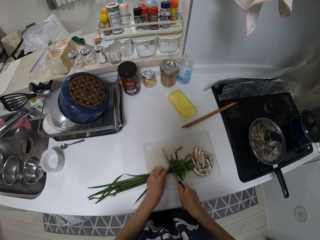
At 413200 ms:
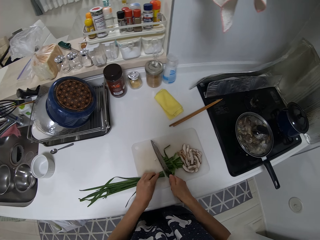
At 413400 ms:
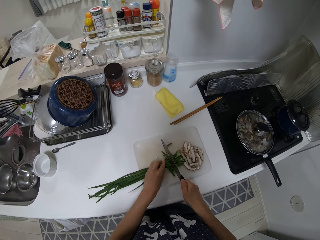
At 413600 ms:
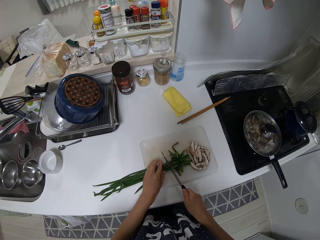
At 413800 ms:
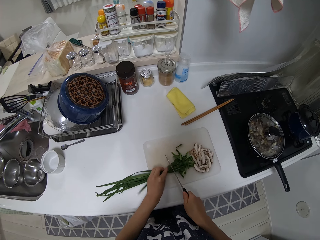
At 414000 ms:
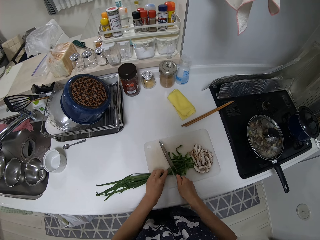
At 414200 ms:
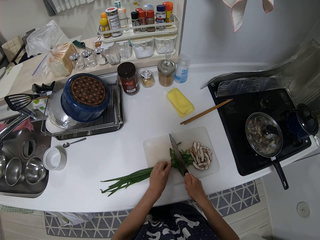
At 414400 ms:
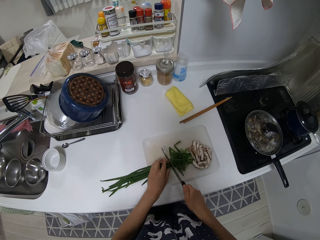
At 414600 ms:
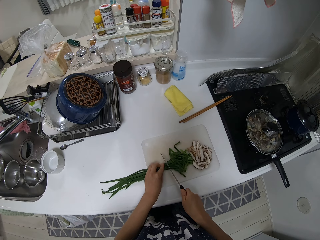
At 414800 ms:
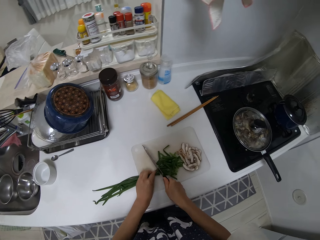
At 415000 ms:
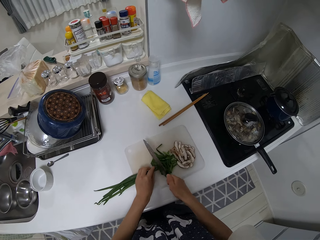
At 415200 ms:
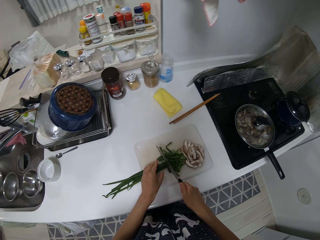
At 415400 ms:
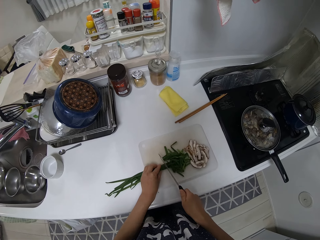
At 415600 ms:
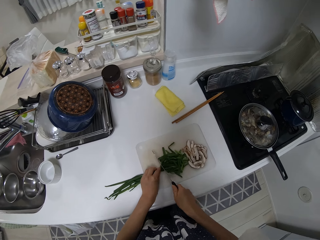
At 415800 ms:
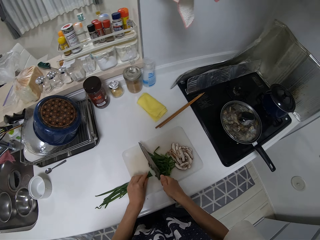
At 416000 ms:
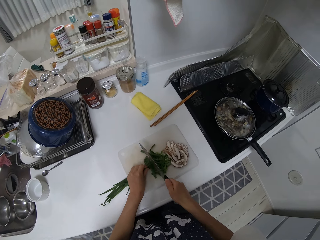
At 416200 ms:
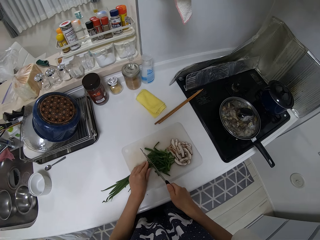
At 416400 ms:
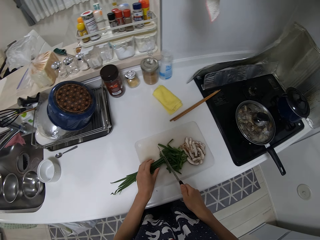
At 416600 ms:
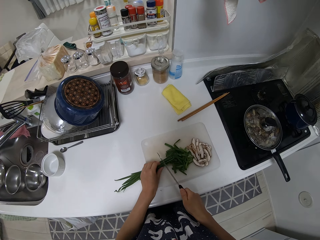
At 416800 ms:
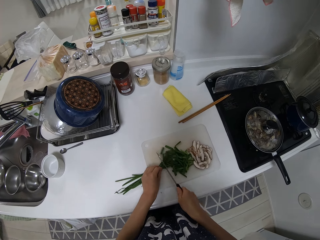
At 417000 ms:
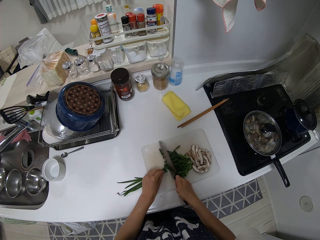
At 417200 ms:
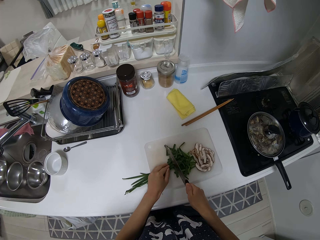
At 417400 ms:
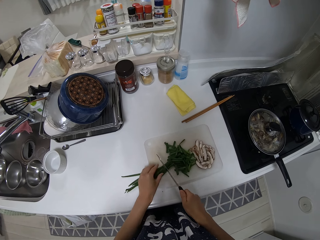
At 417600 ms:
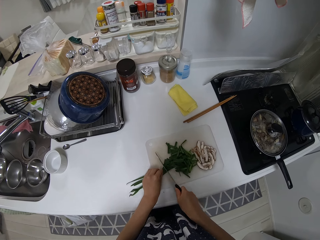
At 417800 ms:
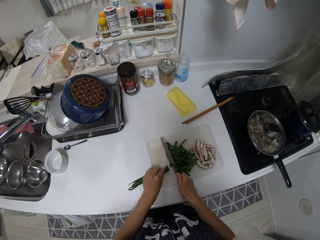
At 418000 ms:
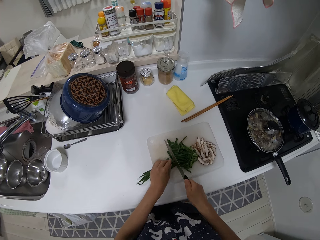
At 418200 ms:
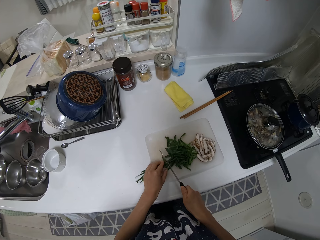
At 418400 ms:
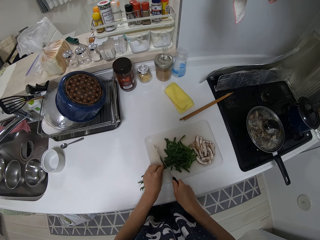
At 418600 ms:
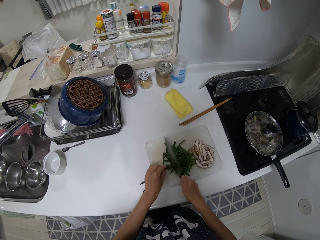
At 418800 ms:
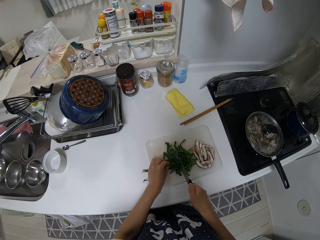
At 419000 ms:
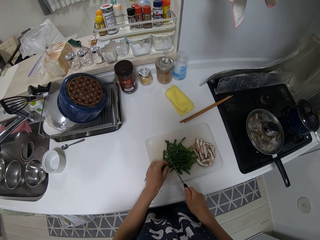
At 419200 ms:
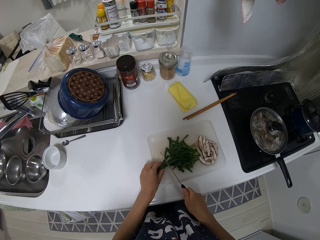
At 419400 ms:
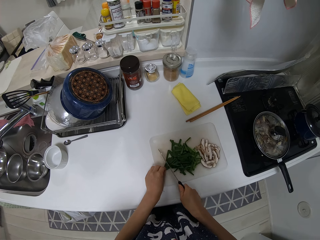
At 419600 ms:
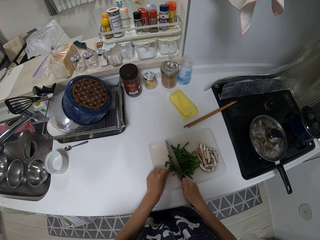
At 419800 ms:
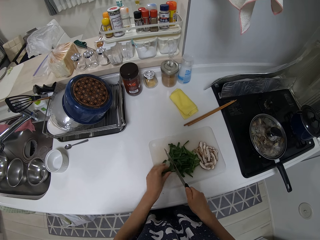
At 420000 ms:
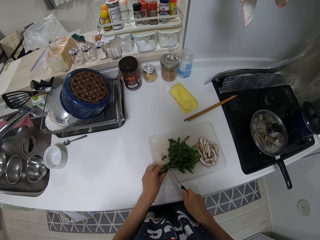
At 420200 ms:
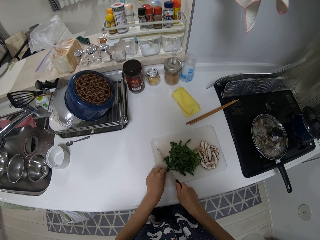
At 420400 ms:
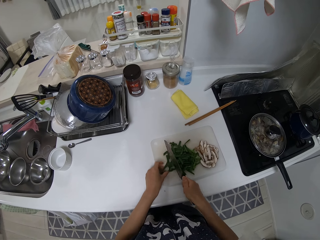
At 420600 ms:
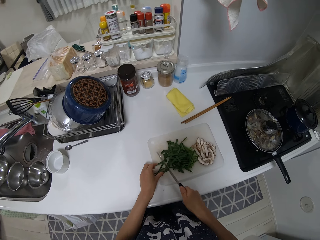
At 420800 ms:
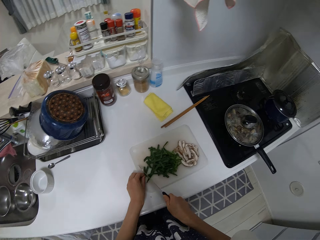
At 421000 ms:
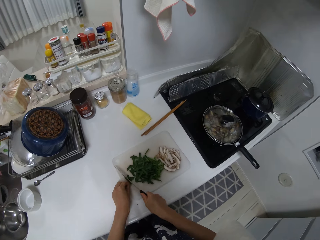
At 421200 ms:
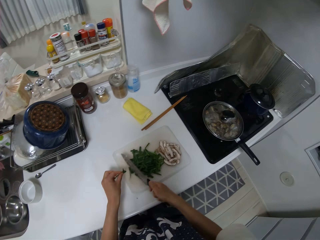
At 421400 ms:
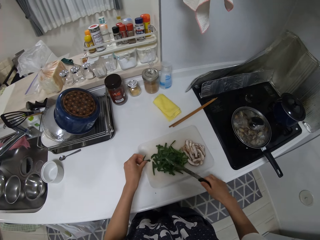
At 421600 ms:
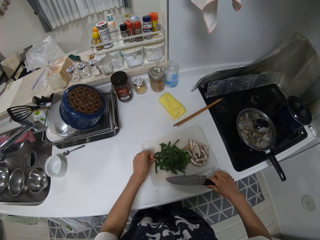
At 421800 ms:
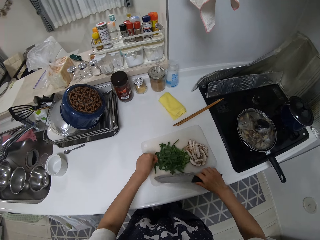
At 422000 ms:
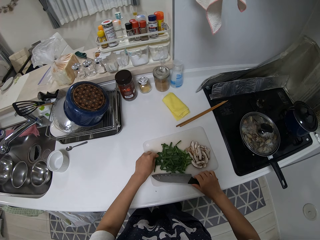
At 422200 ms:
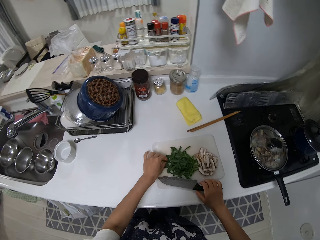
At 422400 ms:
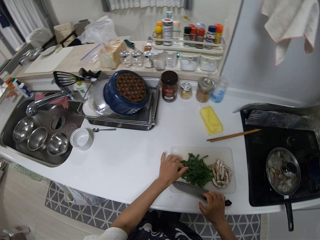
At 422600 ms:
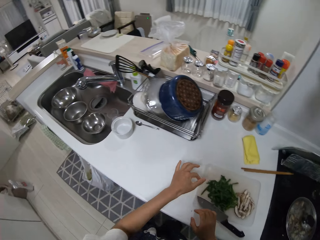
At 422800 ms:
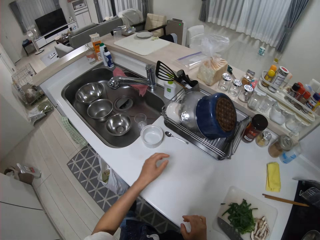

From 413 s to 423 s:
The camera wearer puts the knife down.

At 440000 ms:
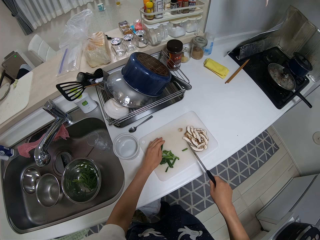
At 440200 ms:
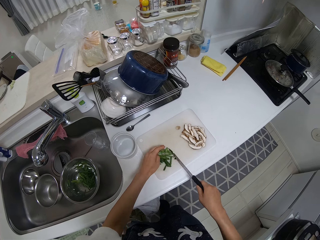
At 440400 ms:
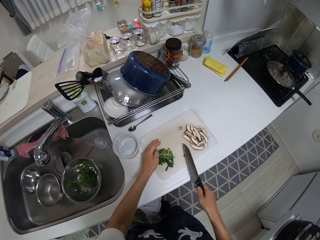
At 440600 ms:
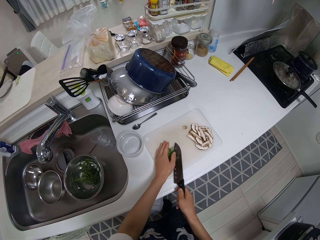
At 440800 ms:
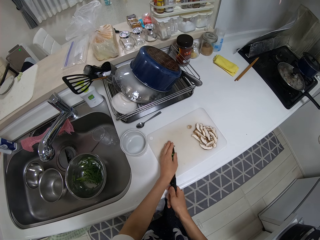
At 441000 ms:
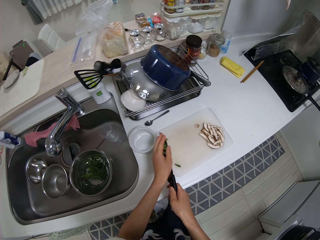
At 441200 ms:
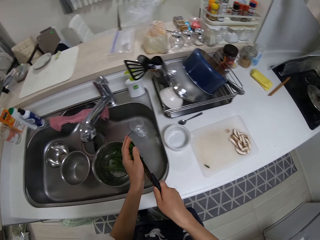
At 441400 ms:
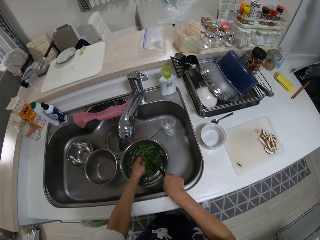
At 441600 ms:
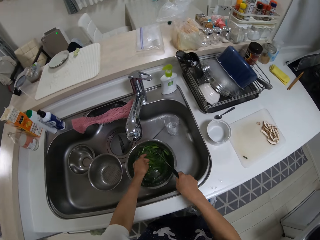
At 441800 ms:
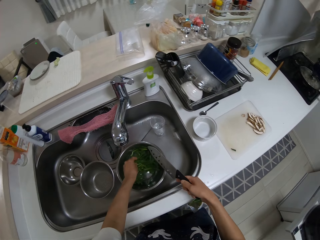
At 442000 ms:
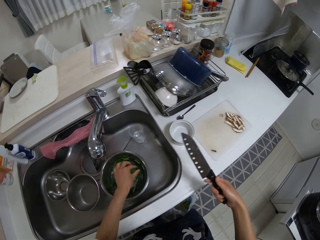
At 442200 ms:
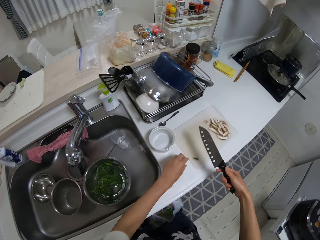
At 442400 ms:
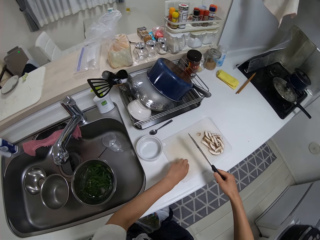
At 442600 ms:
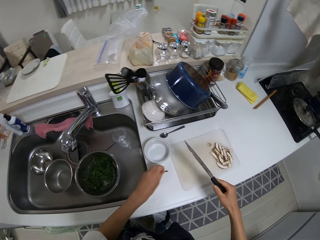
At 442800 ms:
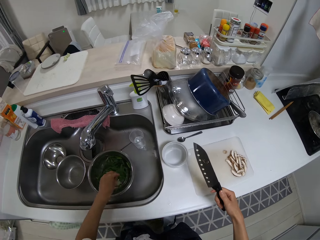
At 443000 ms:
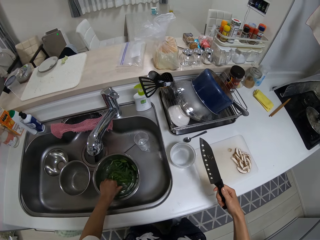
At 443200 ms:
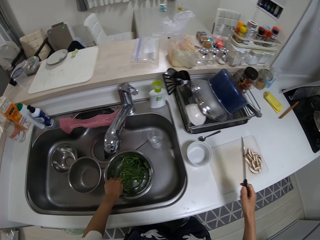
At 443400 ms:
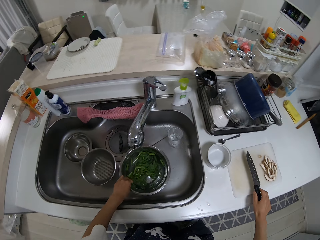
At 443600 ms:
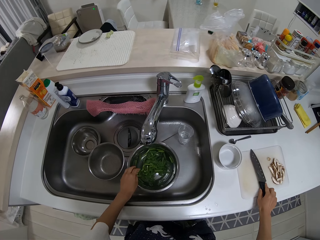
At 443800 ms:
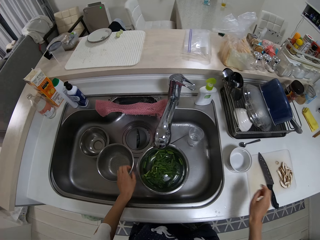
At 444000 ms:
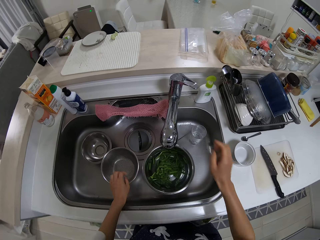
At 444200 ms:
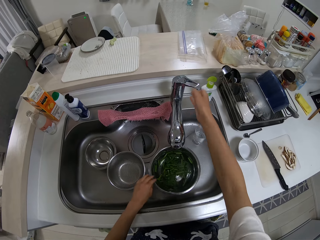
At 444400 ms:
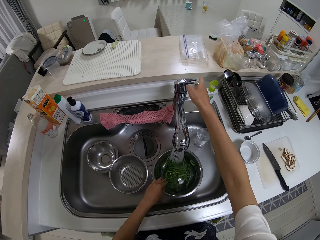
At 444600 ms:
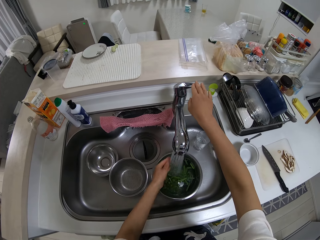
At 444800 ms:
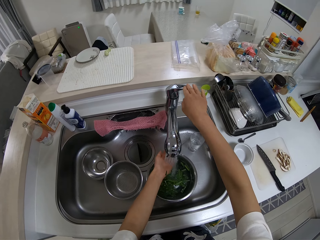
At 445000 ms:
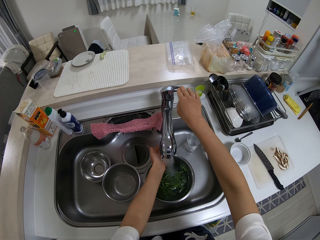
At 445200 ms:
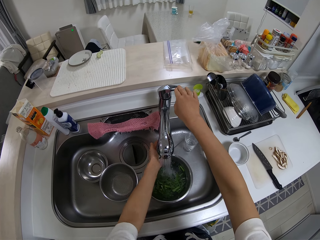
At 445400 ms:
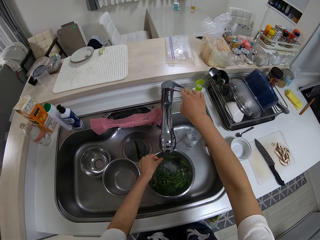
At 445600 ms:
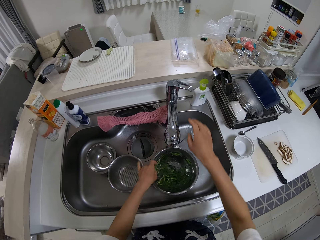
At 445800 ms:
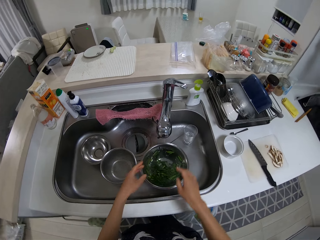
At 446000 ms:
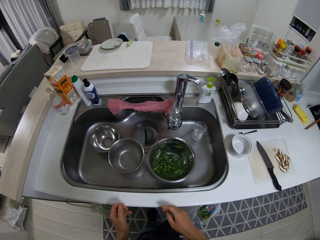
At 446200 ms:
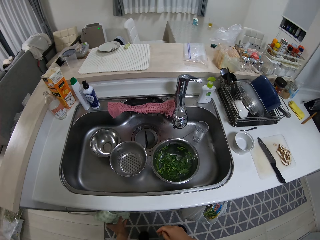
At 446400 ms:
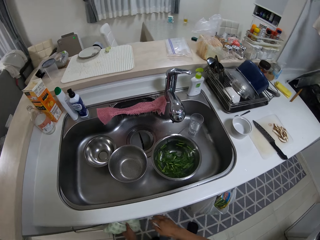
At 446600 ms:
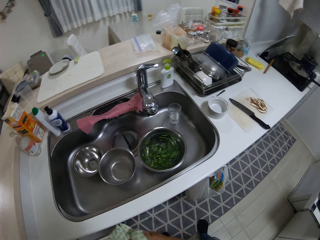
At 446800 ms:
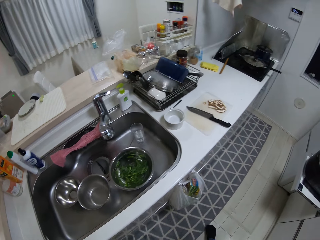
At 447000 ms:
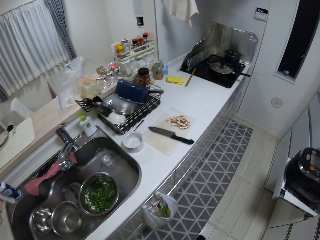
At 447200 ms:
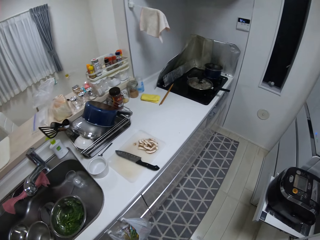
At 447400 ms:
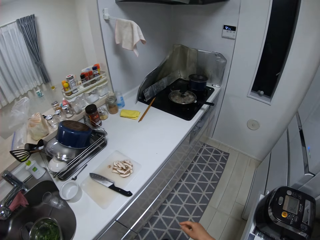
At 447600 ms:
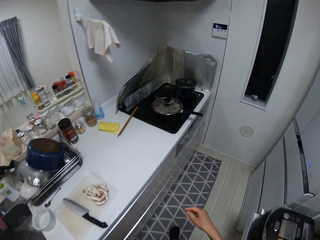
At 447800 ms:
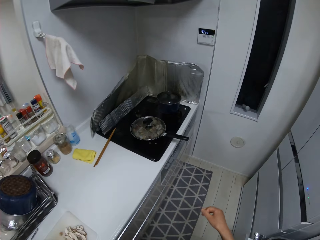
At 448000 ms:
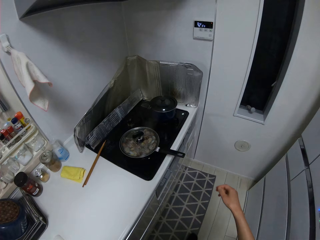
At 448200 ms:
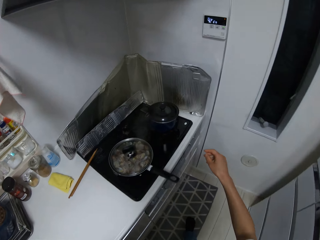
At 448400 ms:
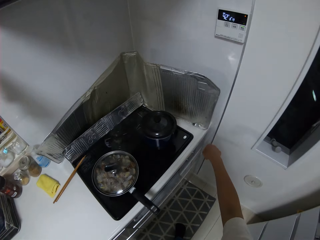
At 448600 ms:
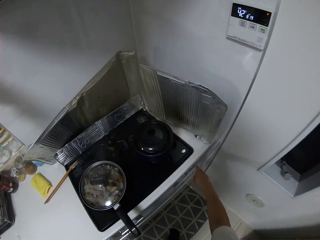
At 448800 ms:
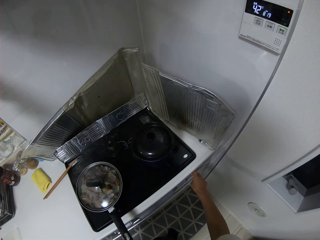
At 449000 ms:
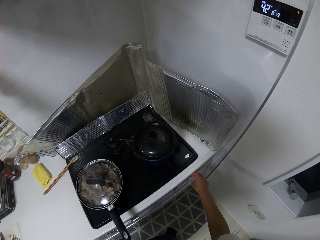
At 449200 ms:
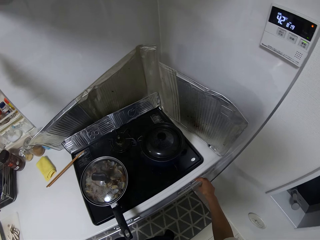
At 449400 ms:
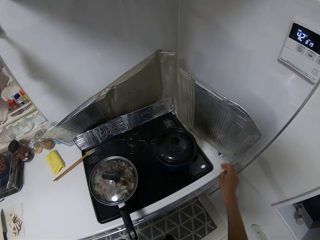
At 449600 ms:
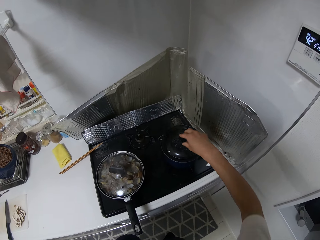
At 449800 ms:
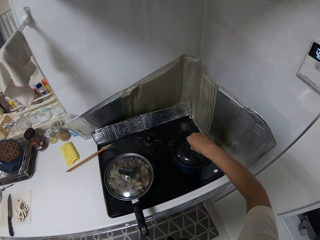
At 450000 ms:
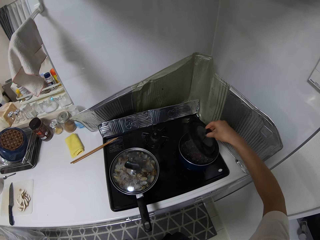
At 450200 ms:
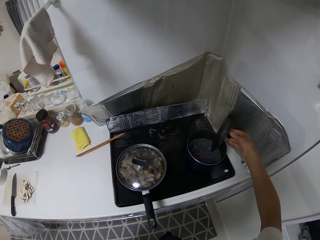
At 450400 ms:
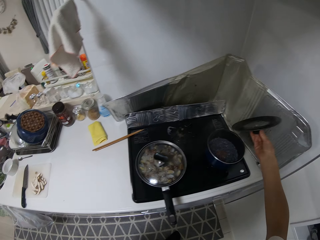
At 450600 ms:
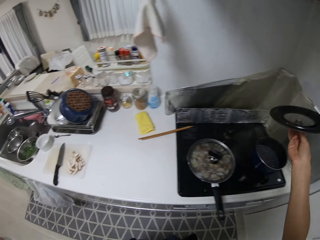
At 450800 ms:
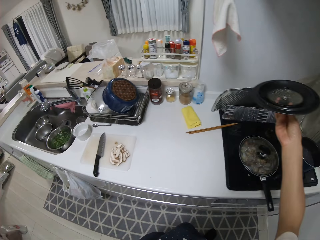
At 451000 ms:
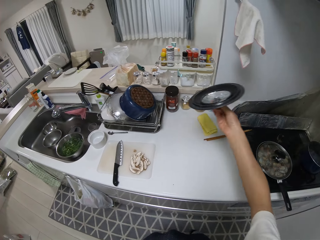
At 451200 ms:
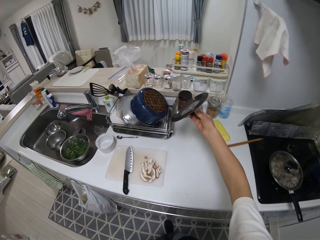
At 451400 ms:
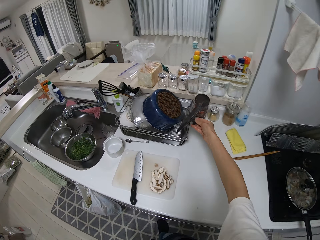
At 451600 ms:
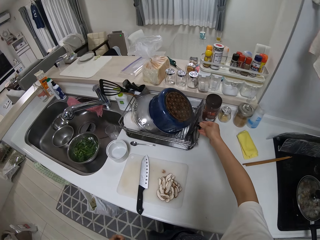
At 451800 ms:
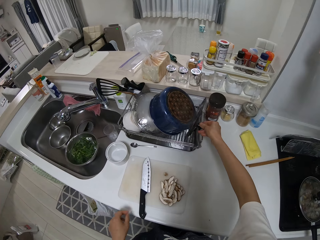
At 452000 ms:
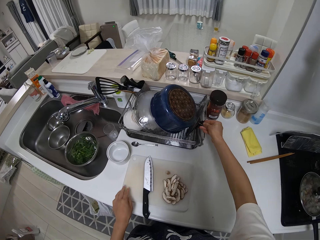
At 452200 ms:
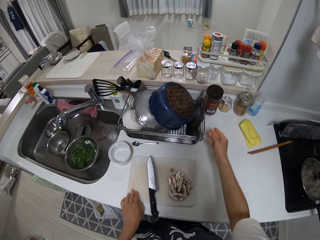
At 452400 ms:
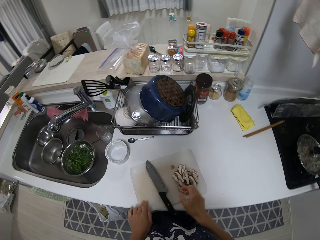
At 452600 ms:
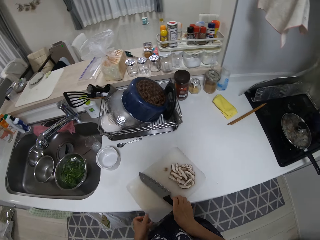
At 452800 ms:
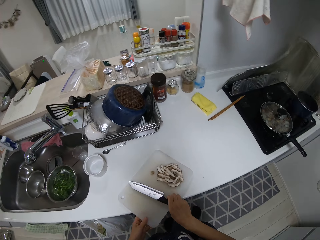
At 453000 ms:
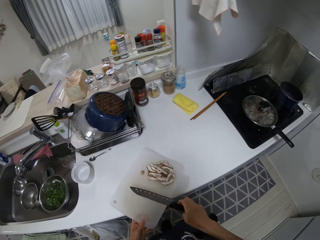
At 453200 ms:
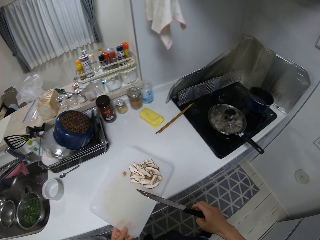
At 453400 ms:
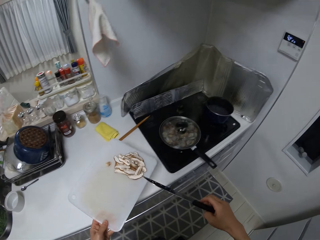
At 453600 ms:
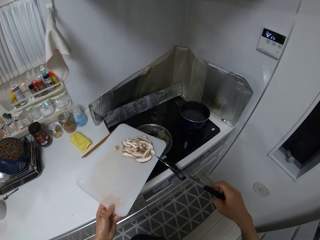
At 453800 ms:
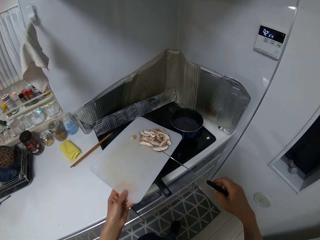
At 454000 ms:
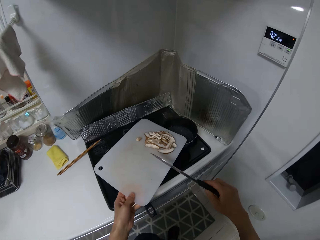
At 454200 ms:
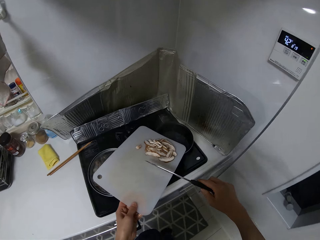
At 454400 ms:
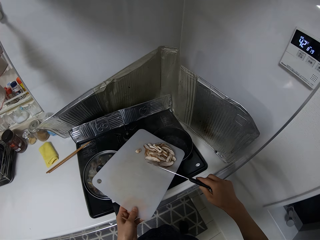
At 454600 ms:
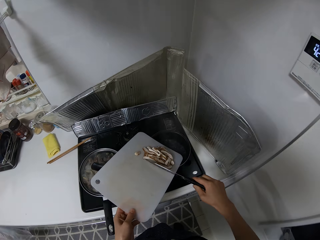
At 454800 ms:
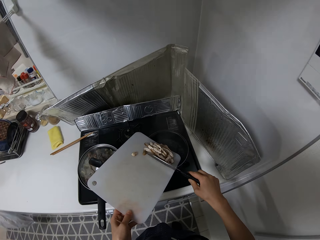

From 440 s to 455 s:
The camera wearer moves the vegetables from the cutting board to the bowl in the sink. They drop the knife on the cutting board and open the tap. They wash hands, close the tap and wipe hands with a kitchen towel. They turn the knob on the cooker. They open the pot on the cooker. They drop the pot cover in the dish rack. They pick up the cutting board and knife from the table. They pour the mushrooms into the pot with the knife.
